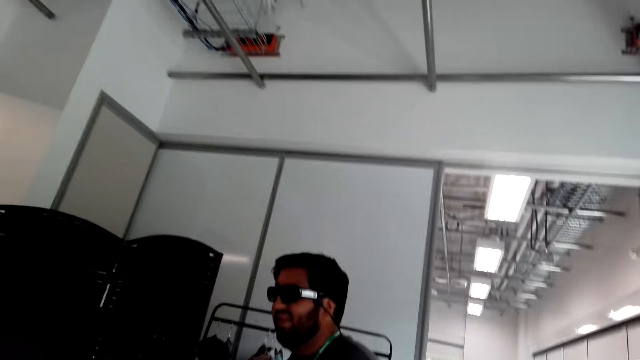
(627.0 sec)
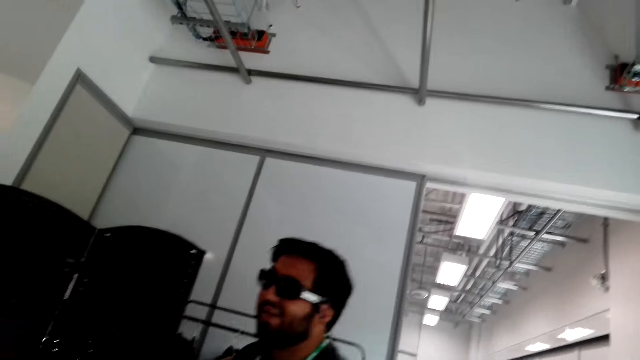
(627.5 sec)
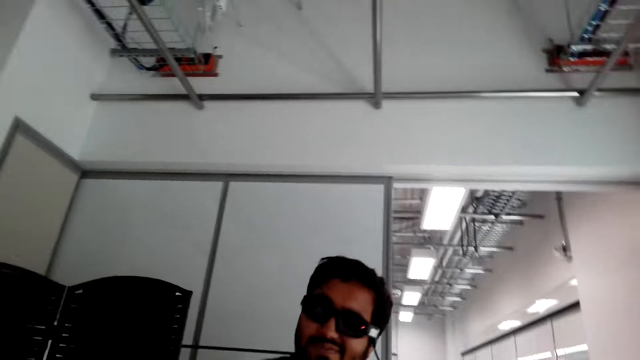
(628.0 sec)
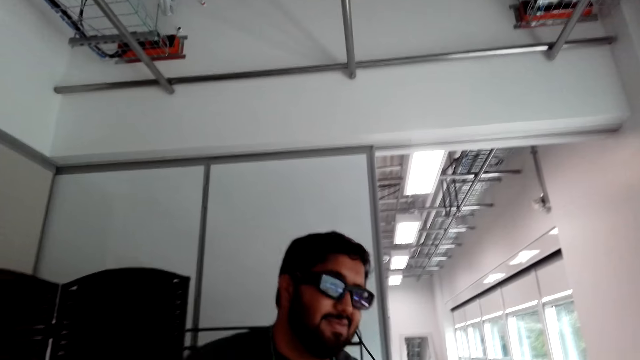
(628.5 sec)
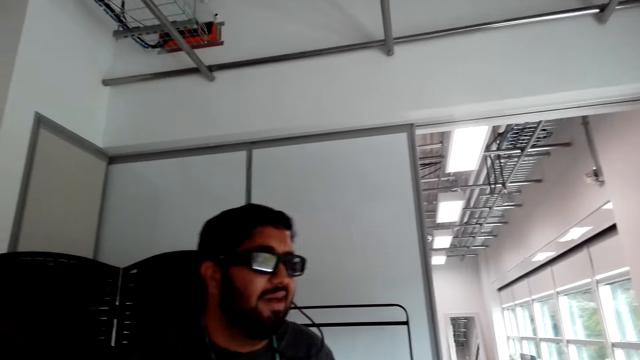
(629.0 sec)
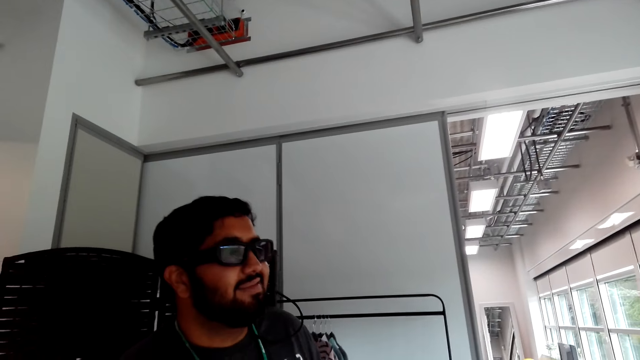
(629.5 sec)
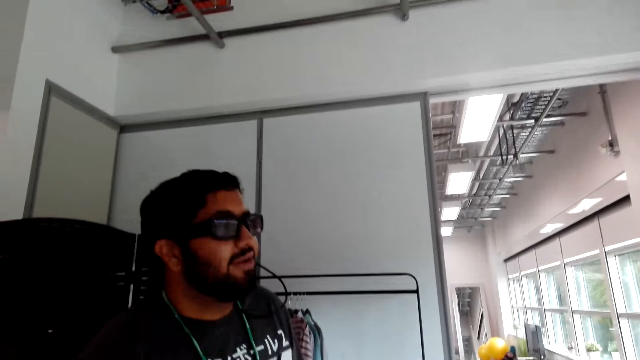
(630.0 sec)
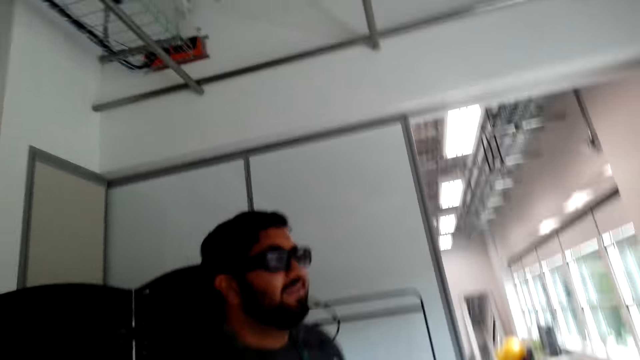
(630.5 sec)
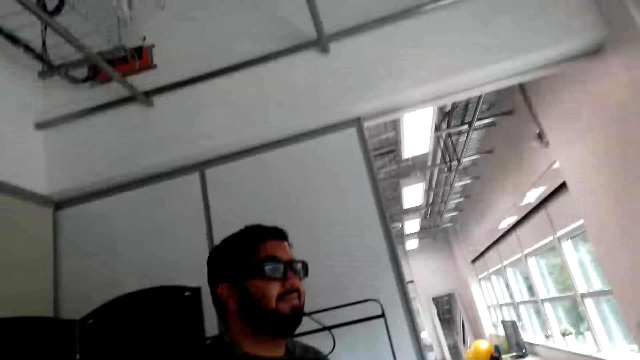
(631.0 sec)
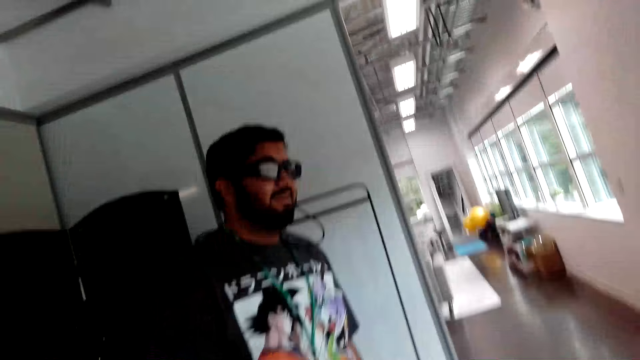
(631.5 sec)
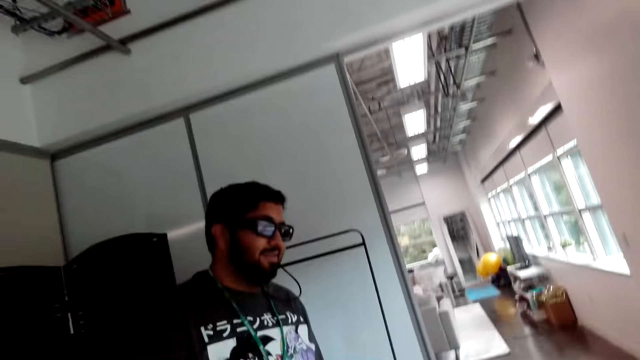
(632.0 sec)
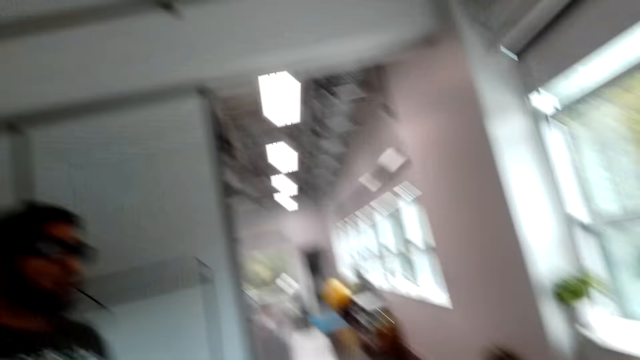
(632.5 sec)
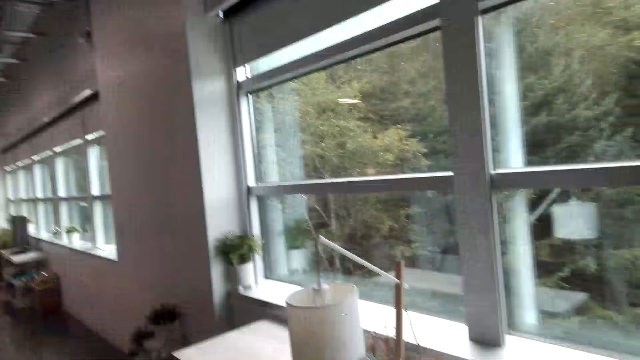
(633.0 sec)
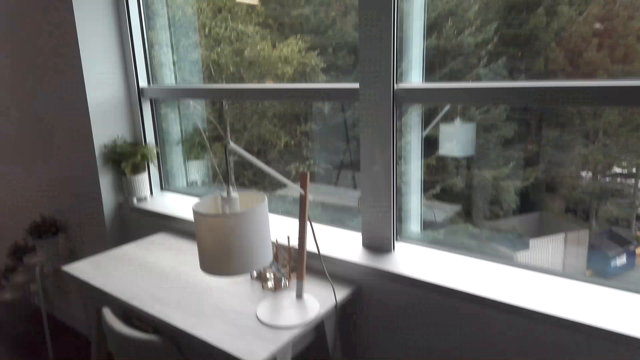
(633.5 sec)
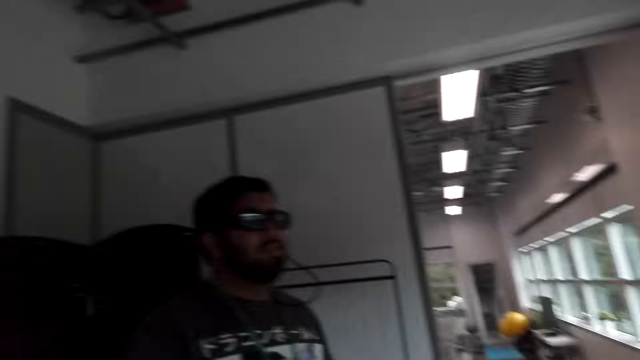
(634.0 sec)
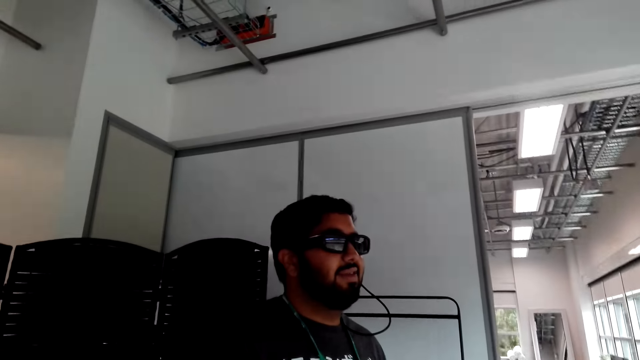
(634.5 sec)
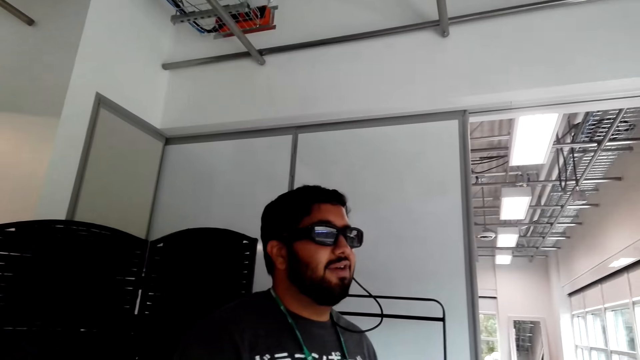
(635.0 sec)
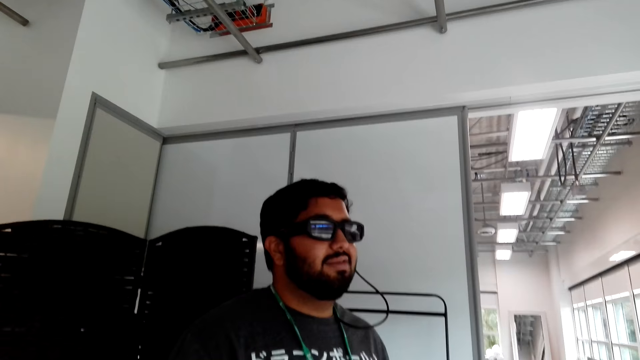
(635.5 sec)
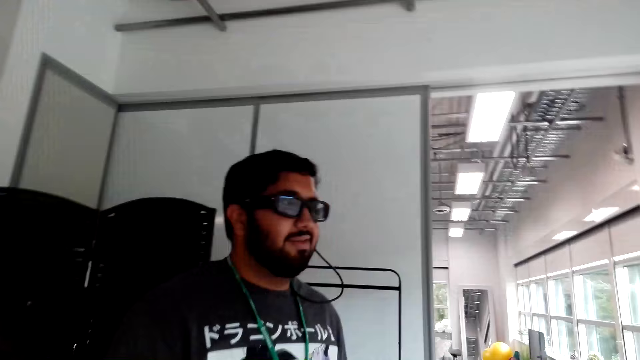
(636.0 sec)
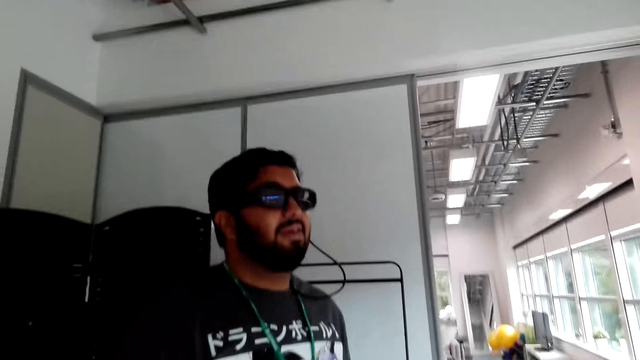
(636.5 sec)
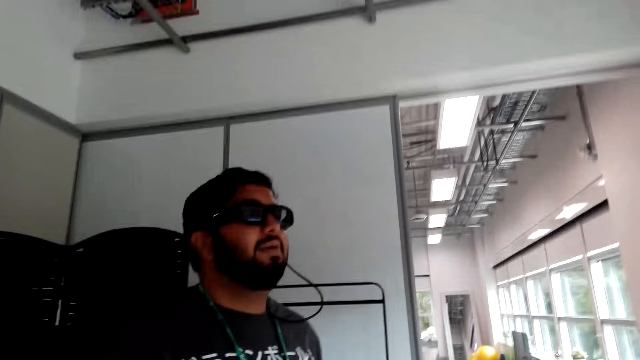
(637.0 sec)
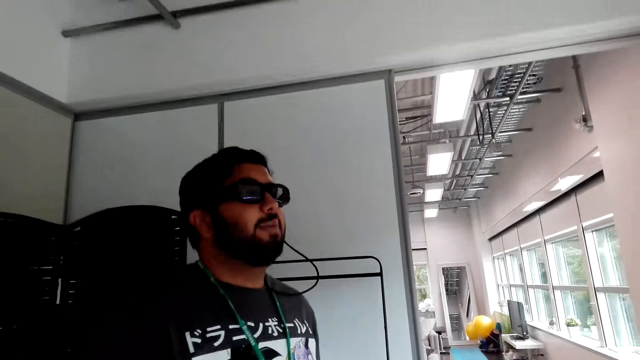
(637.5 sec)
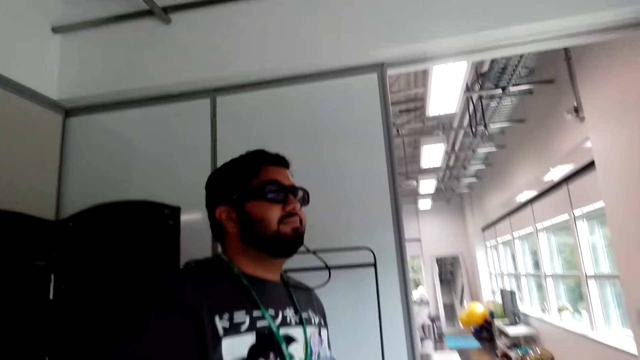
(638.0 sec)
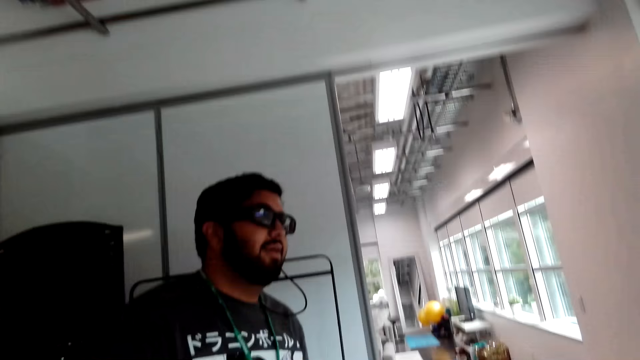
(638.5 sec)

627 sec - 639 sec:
The camera wearer looks around the house. A man converses with a woman.

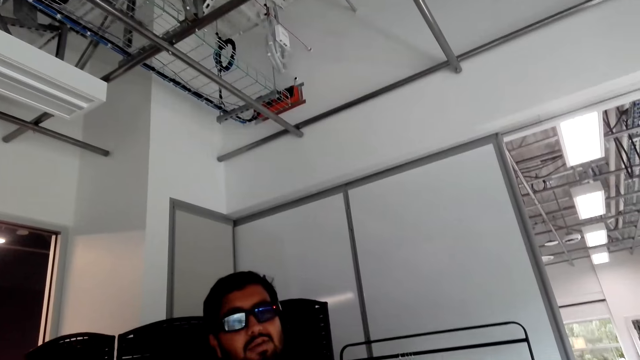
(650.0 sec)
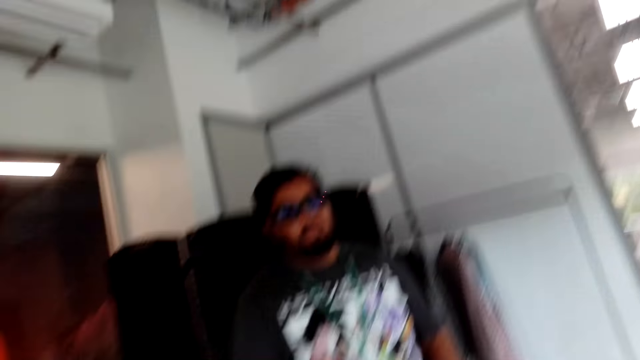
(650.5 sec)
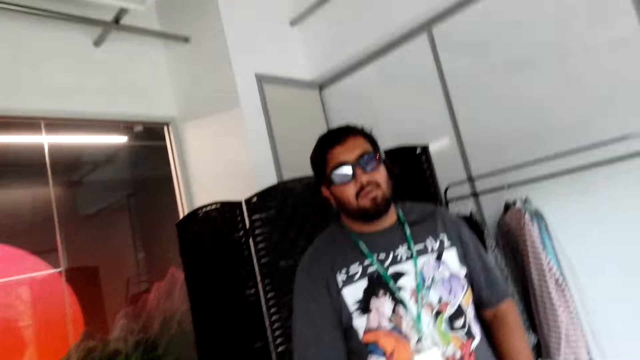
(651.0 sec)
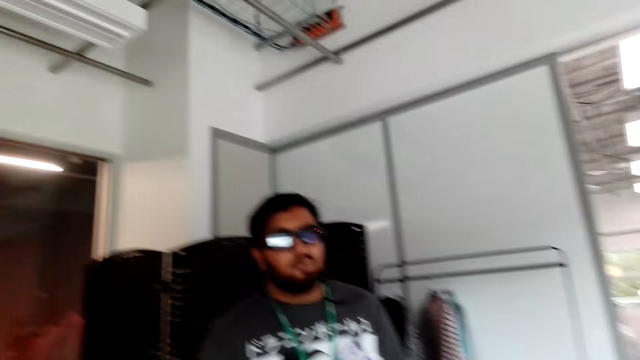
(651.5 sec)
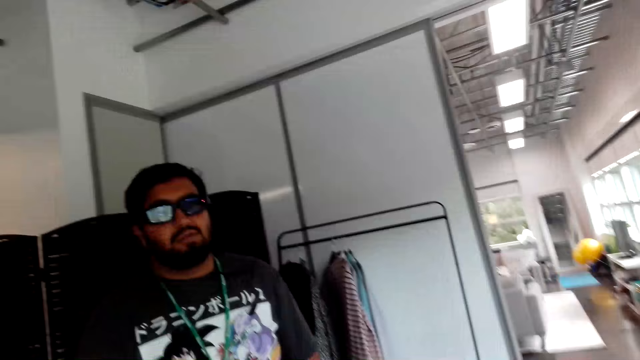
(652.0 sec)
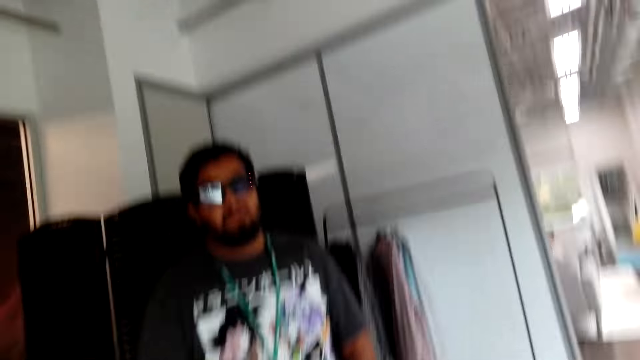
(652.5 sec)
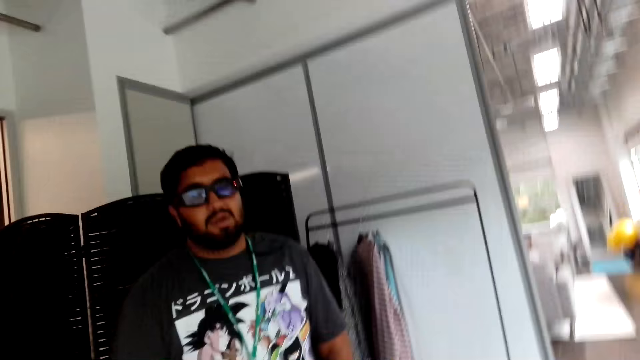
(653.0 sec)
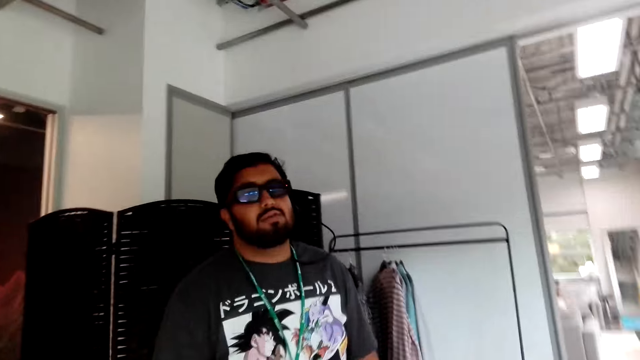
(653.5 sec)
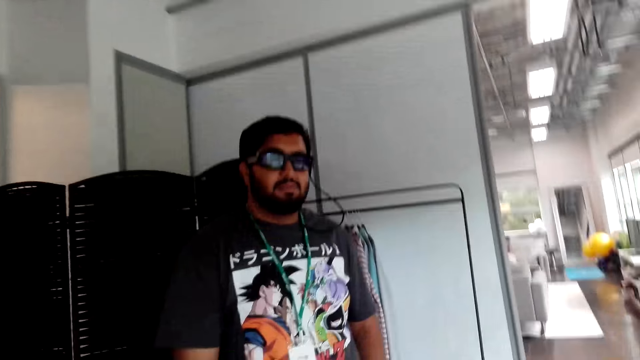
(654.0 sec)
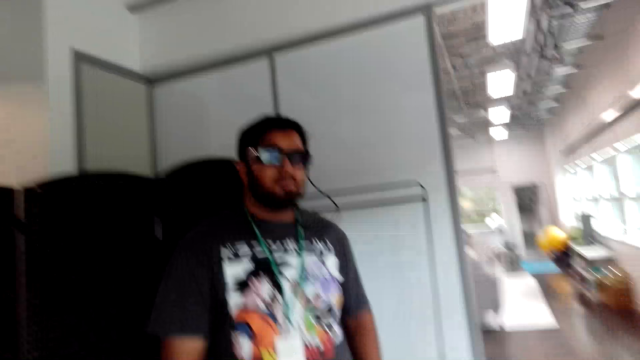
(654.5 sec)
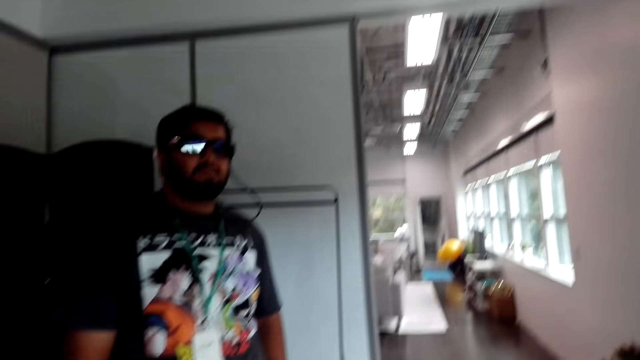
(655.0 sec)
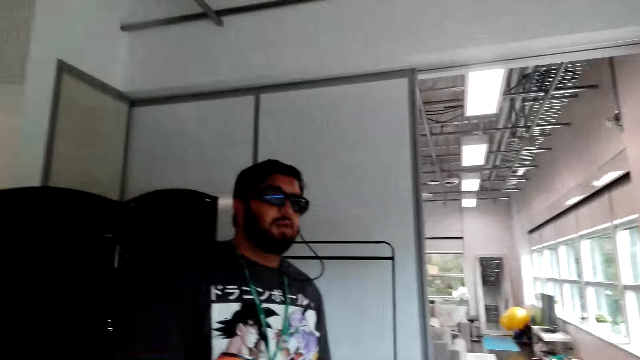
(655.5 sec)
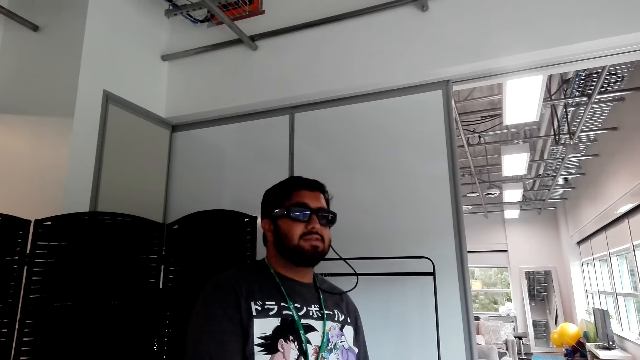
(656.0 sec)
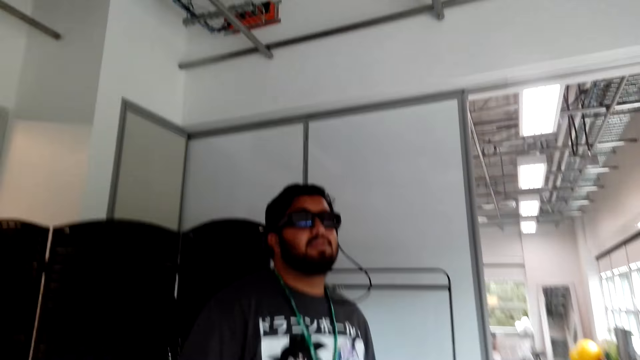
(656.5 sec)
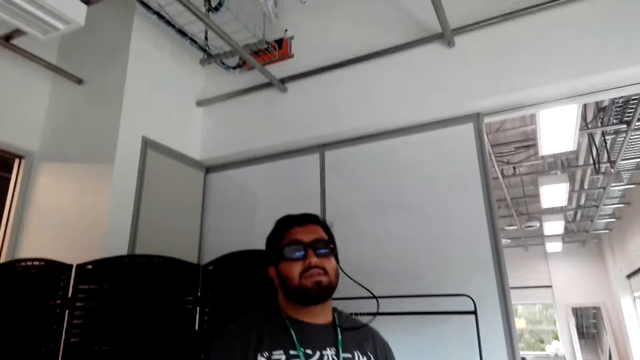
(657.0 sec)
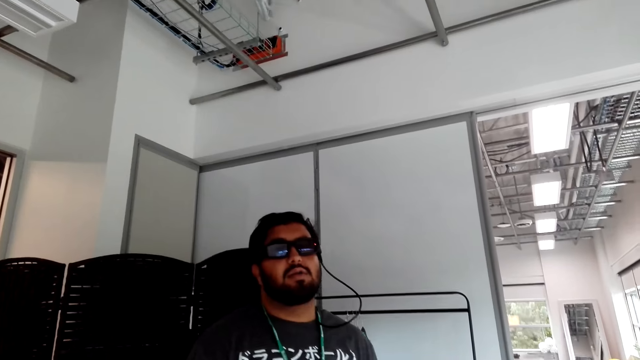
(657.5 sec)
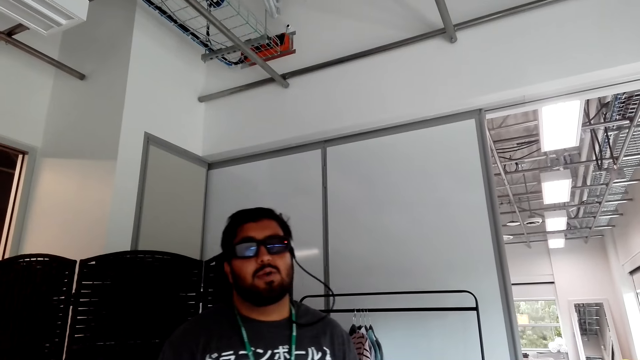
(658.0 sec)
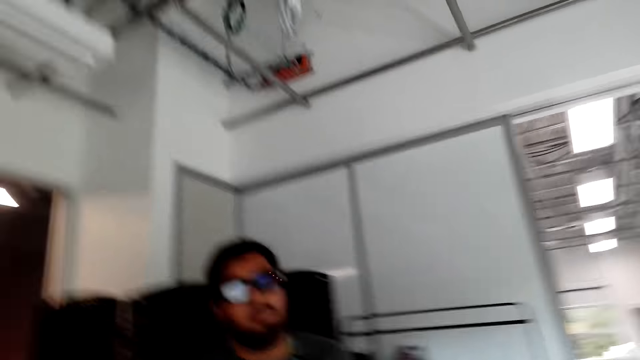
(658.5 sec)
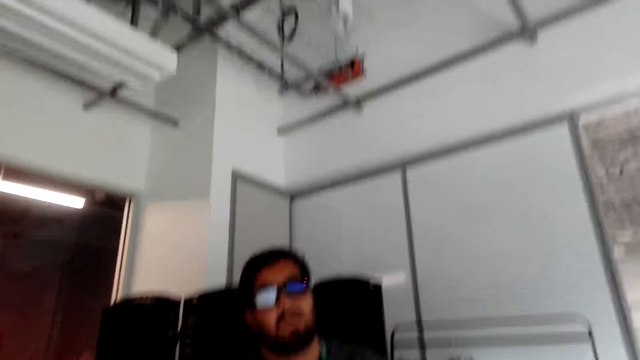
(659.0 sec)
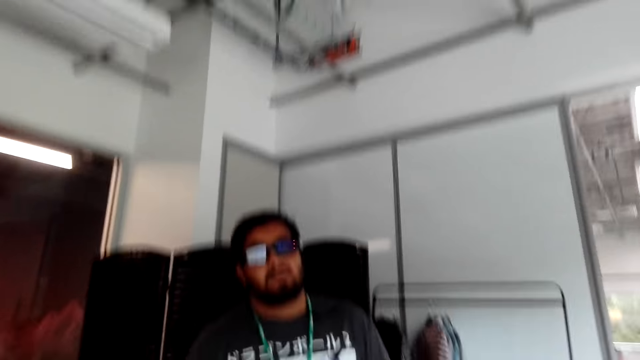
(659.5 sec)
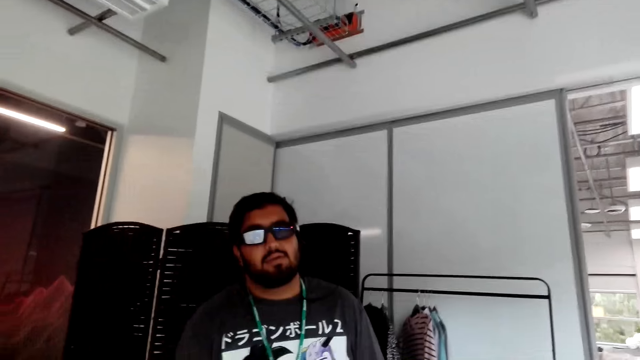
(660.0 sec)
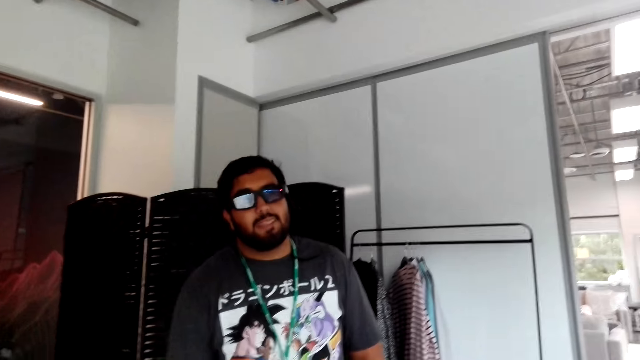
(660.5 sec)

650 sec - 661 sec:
The camera wearer stares at a man.
